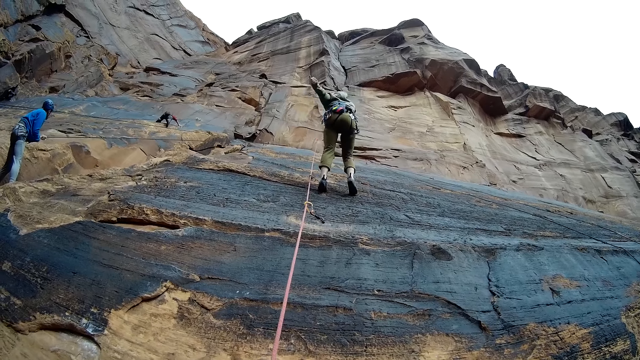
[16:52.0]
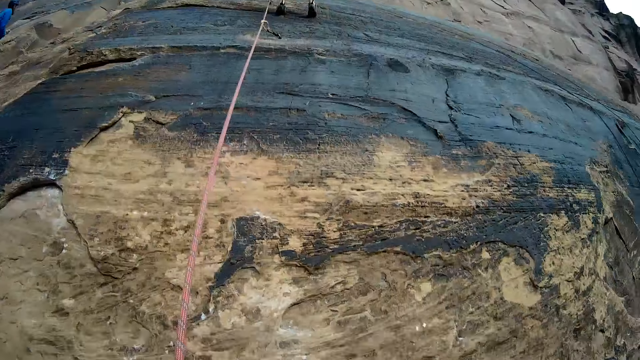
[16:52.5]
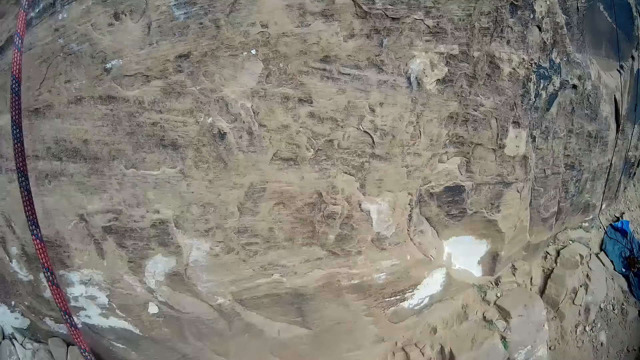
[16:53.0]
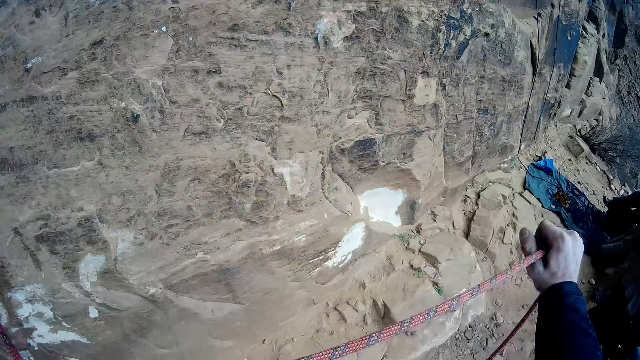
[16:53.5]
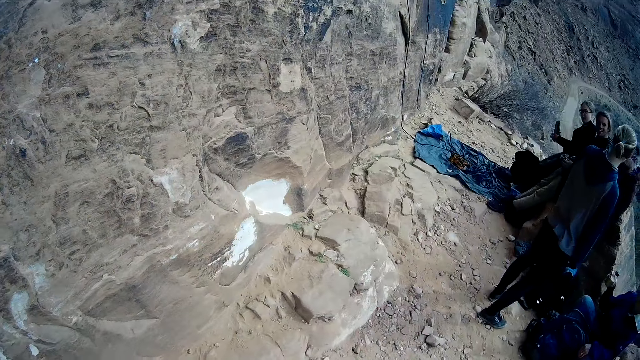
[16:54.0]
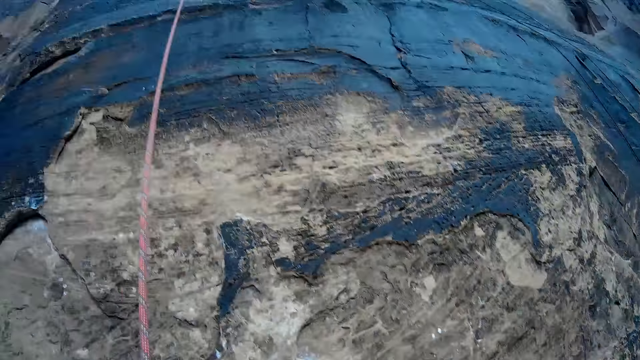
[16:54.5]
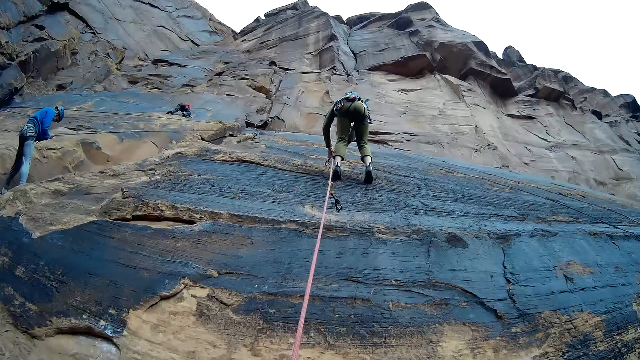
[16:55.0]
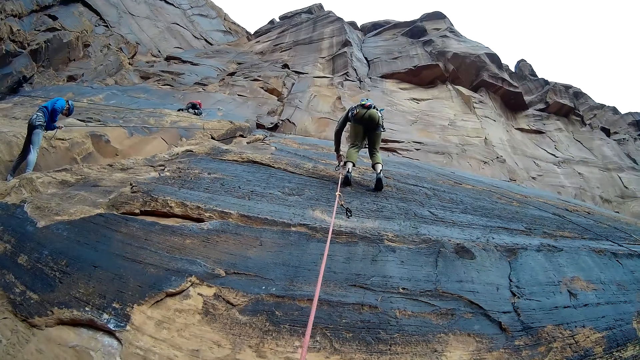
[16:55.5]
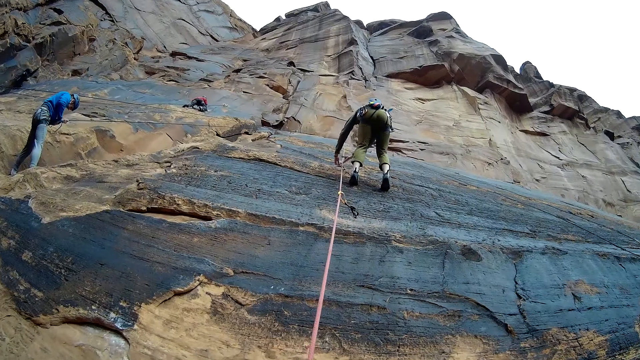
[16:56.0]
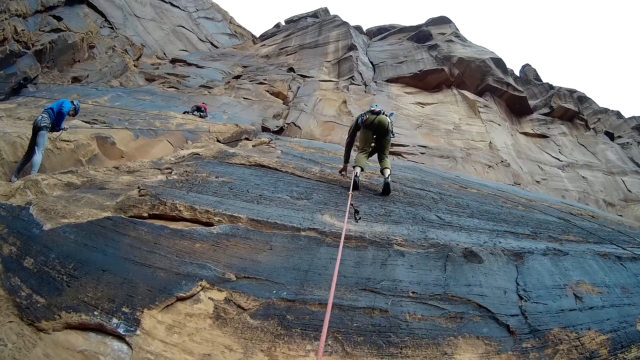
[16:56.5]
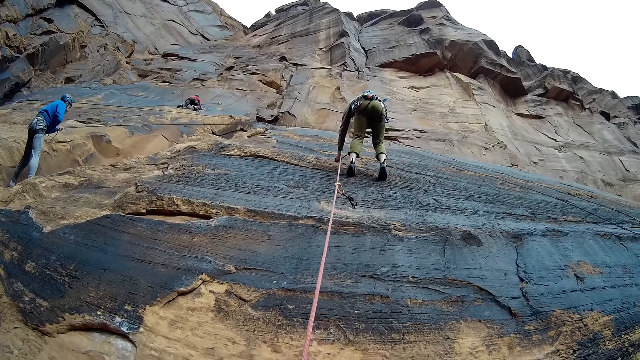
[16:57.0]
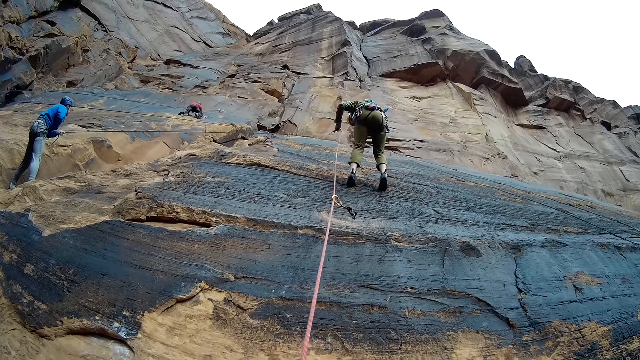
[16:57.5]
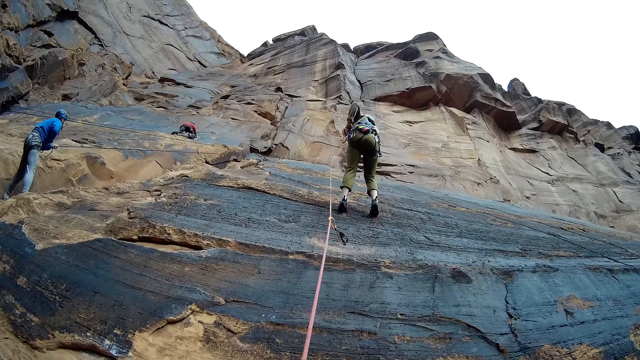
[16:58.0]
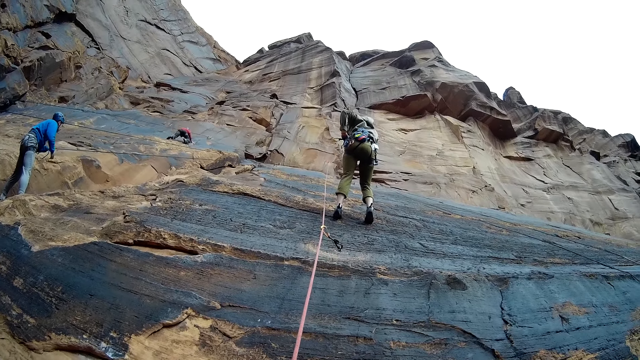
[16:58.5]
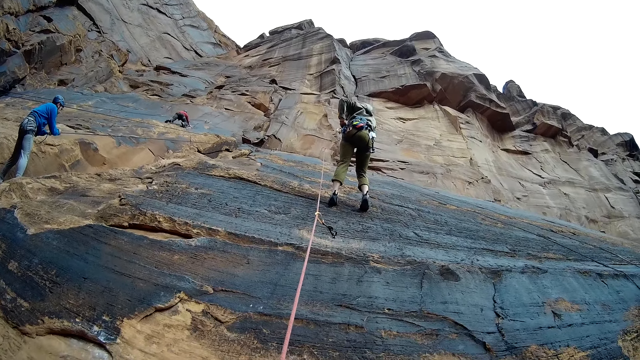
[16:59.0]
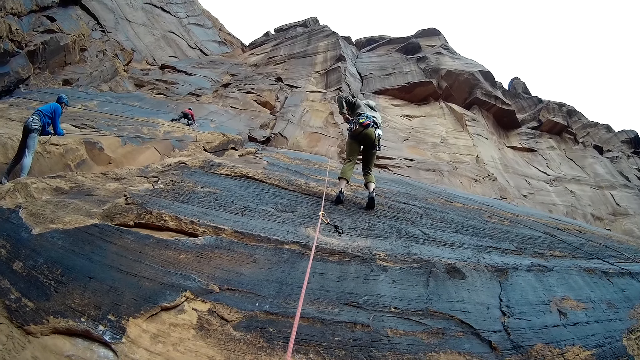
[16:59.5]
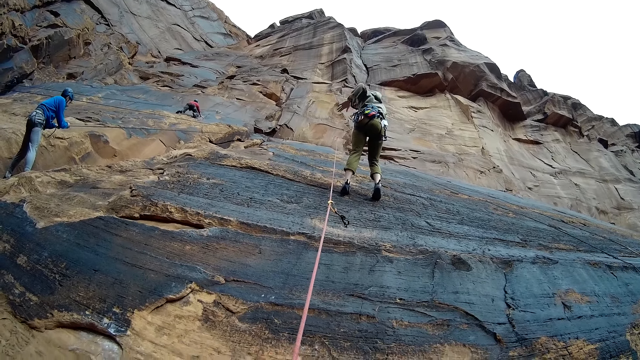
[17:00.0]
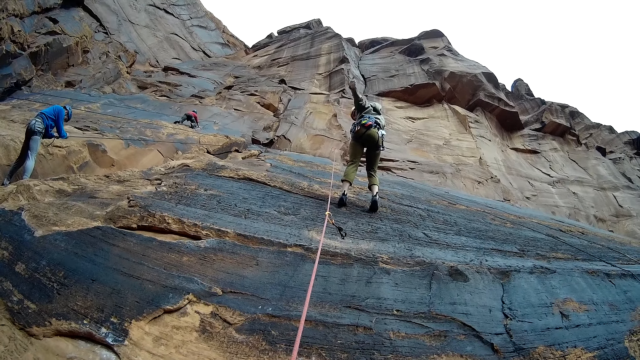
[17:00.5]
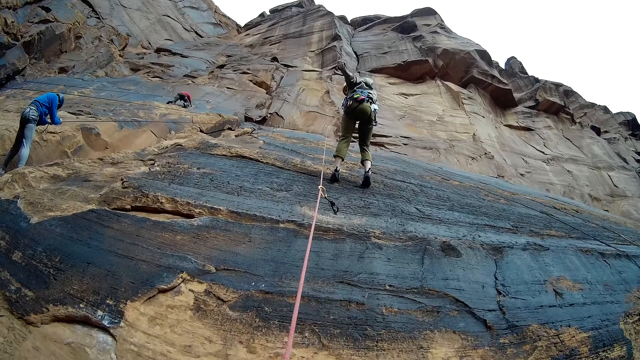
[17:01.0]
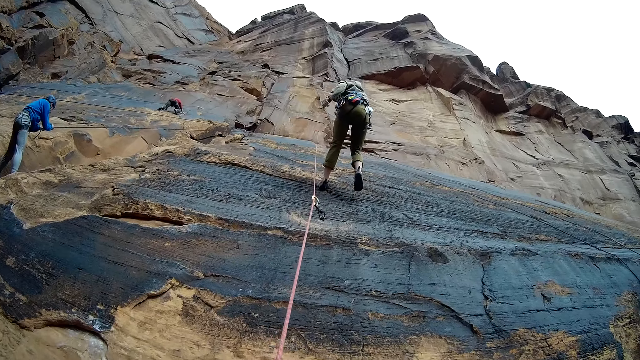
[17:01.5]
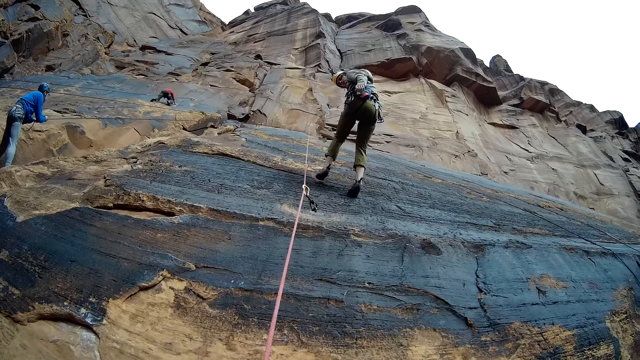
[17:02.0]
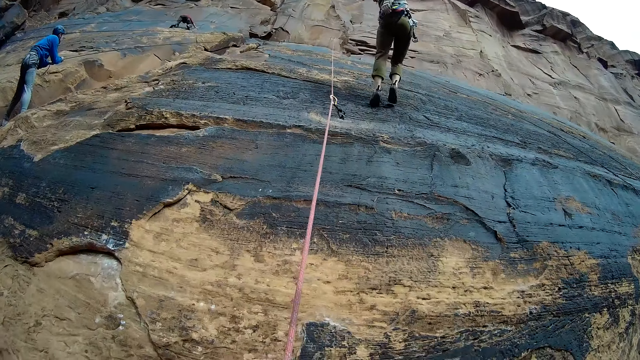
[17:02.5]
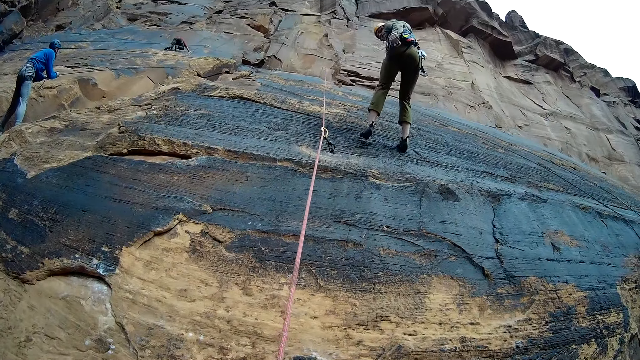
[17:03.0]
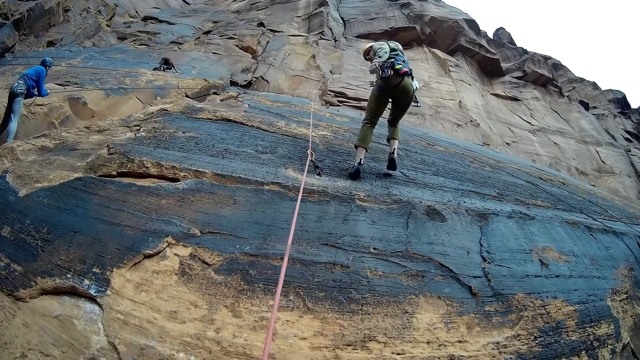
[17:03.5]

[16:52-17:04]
The camera wearer pulls the rope. They adjust the rope. A man moves the rope. The man picks up a hook from the mountain and puts the hook in his bag. The man moves the hand and steps backwards.

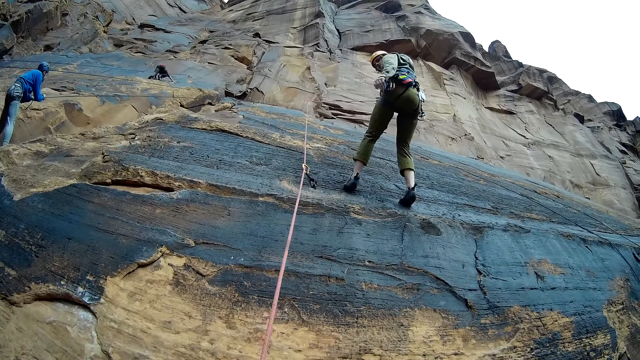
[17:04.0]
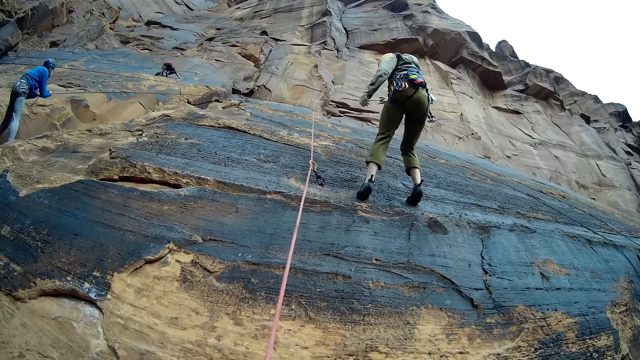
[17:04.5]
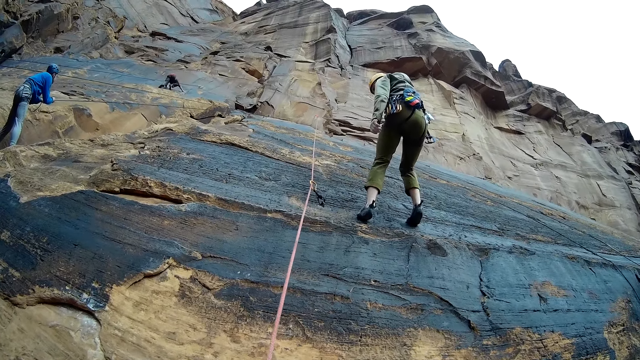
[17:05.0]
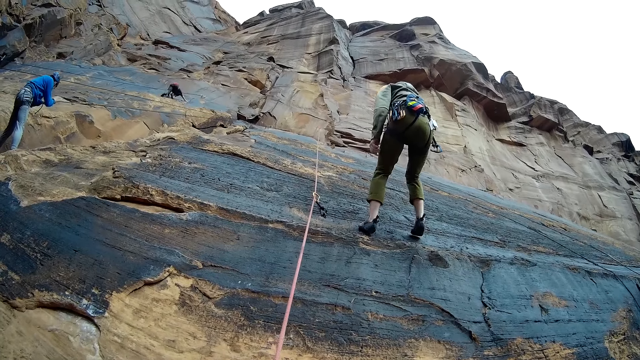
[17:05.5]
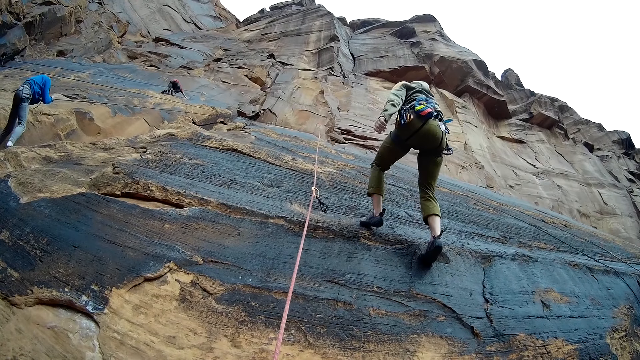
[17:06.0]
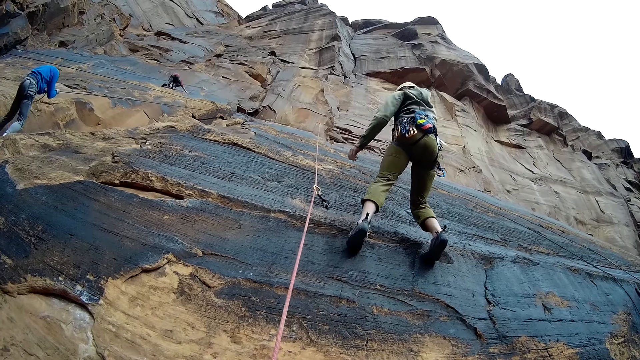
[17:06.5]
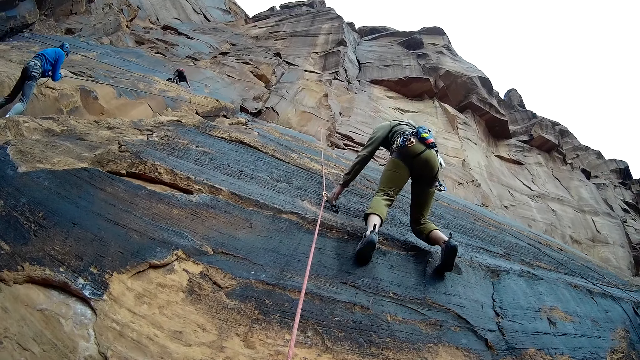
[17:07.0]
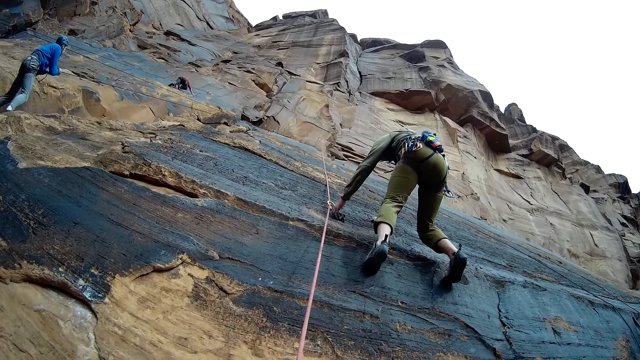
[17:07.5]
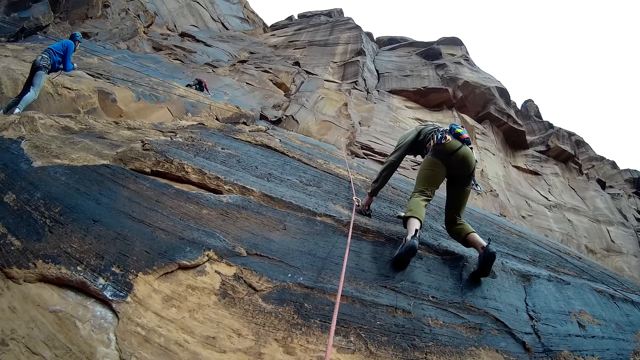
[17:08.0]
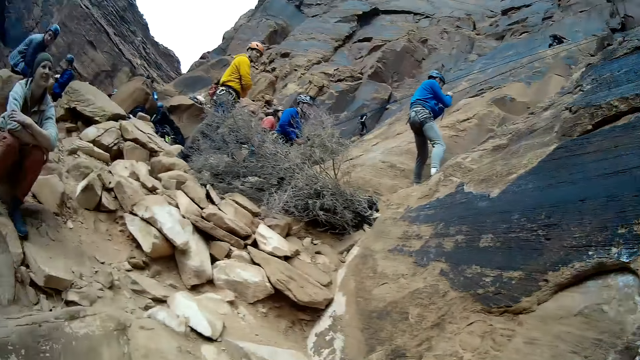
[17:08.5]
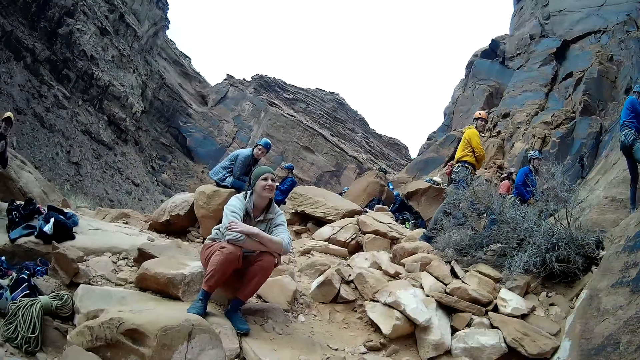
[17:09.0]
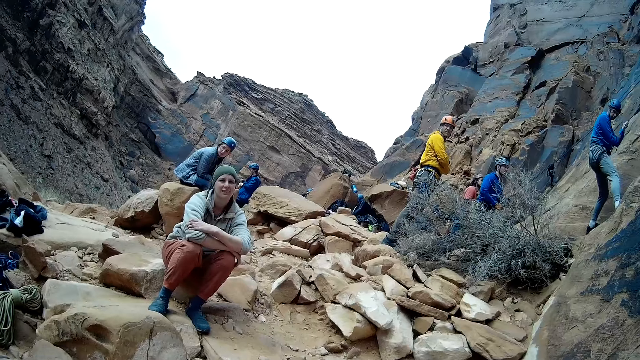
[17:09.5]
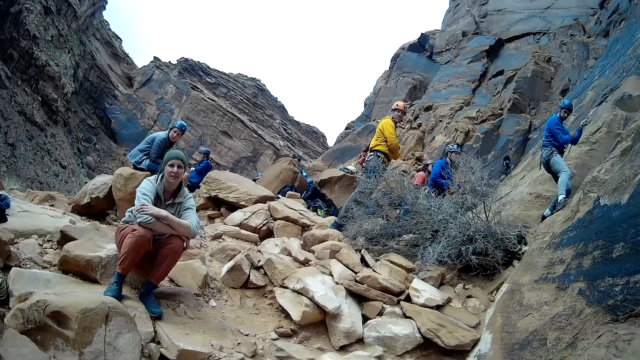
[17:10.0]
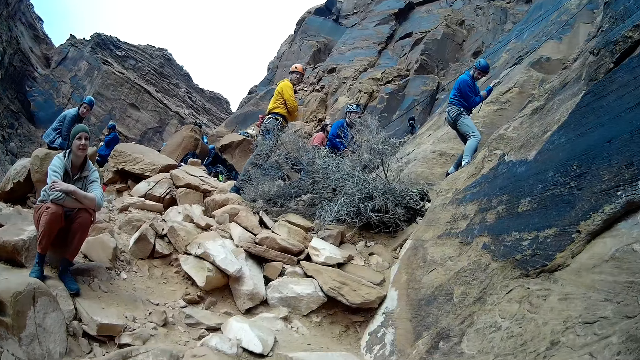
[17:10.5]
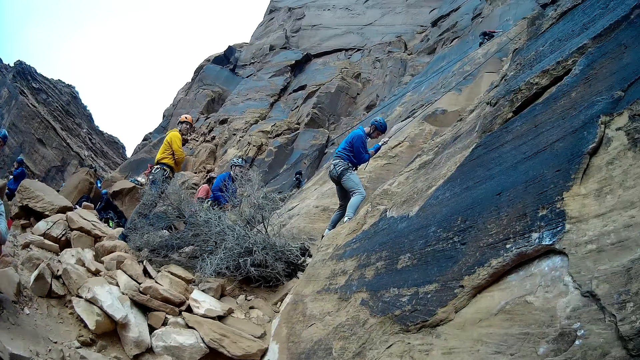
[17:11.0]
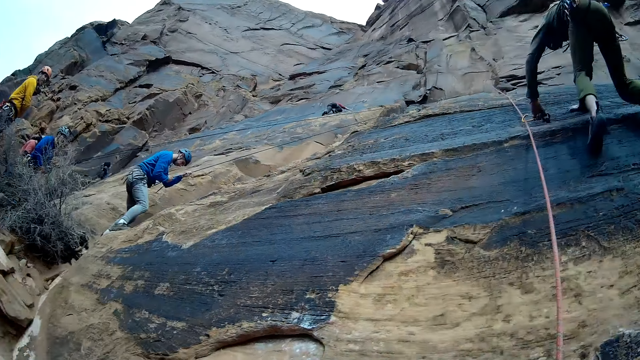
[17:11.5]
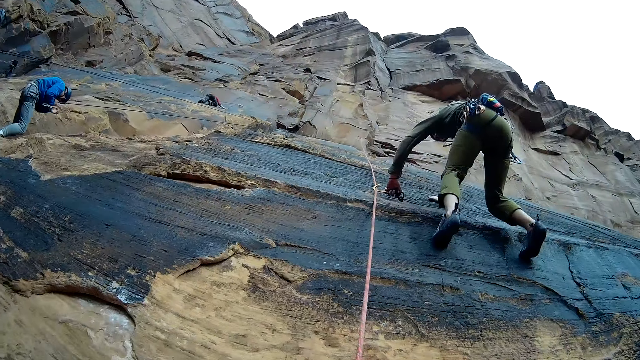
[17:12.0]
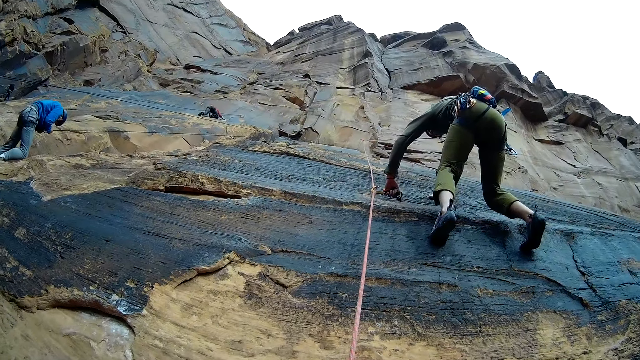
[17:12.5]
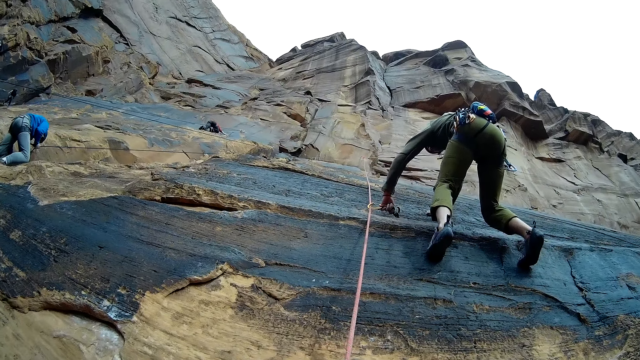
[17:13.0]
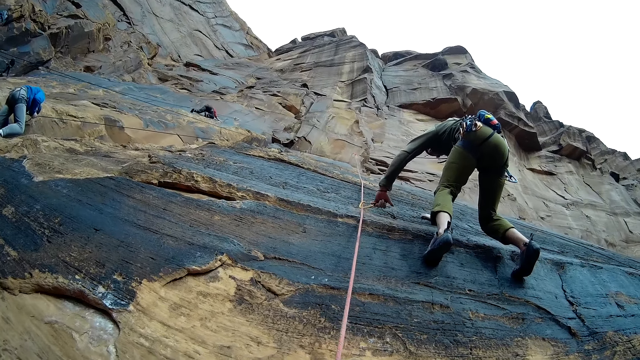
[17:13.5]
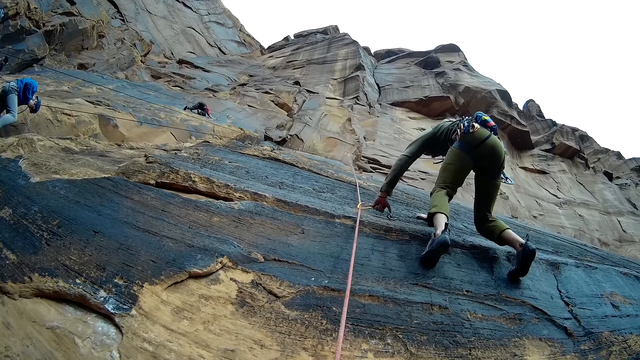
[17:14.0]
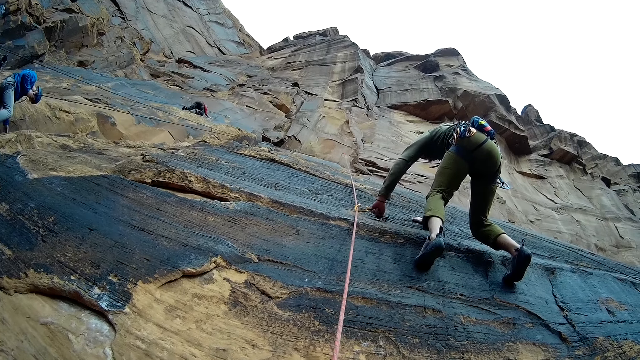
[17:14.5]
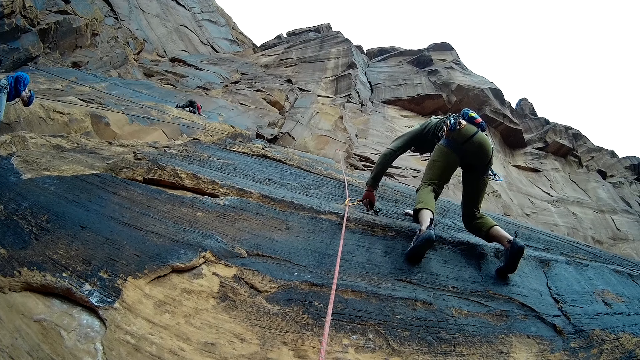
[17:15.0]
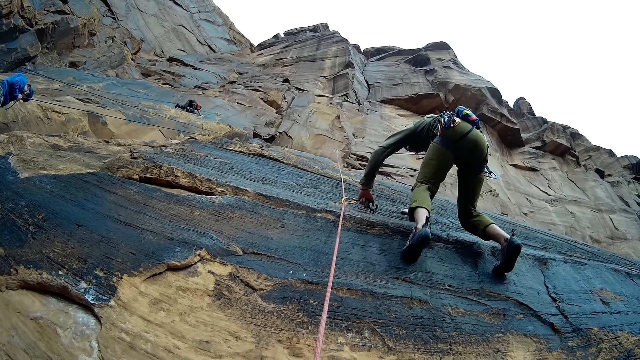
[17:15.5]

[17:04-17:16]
A man climbs down the mountain. Another man puts the hand down. The first man adjusts the hook attached to the rope on the mountain. A third man steps backwards. A woman looks at the first man. The first man adjusts the hook attached to the rope on the mountain. The second man unties the rope.
